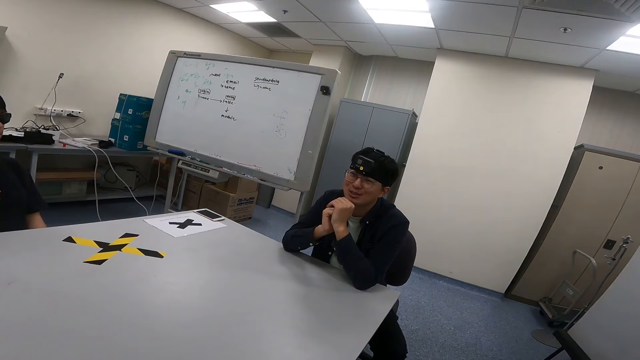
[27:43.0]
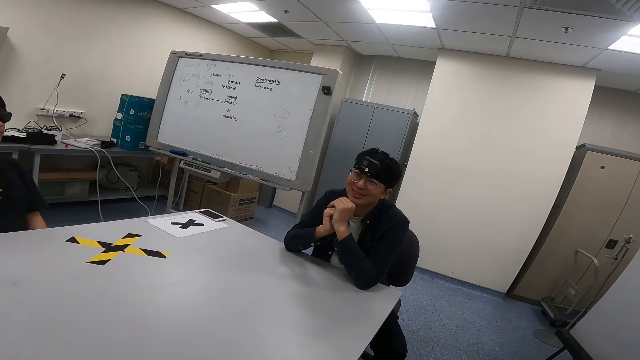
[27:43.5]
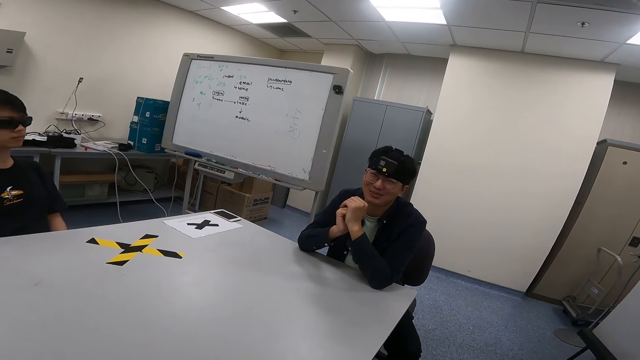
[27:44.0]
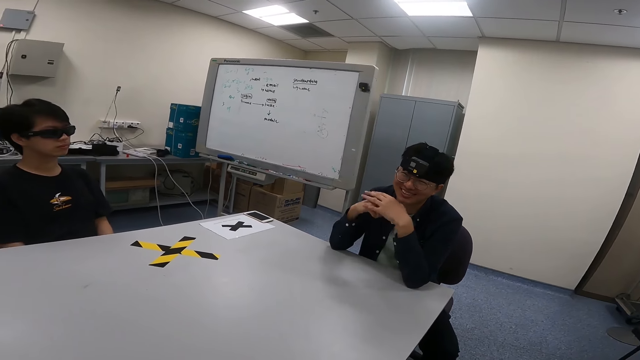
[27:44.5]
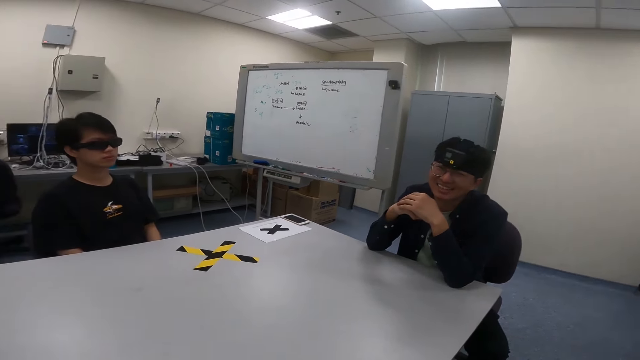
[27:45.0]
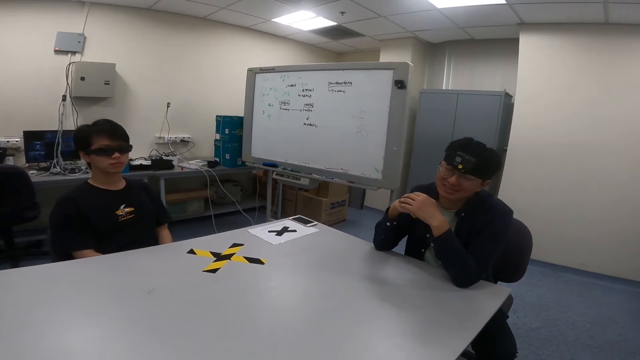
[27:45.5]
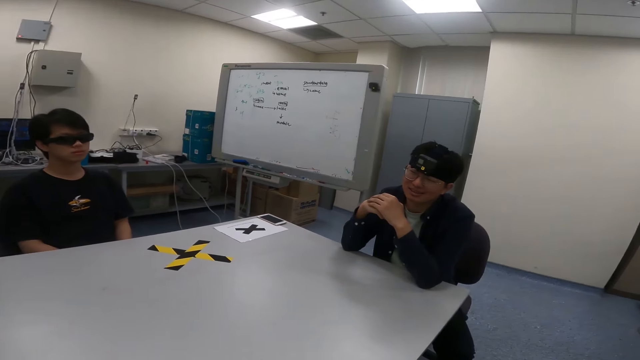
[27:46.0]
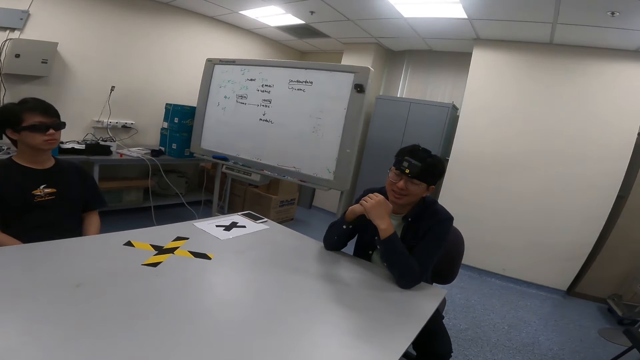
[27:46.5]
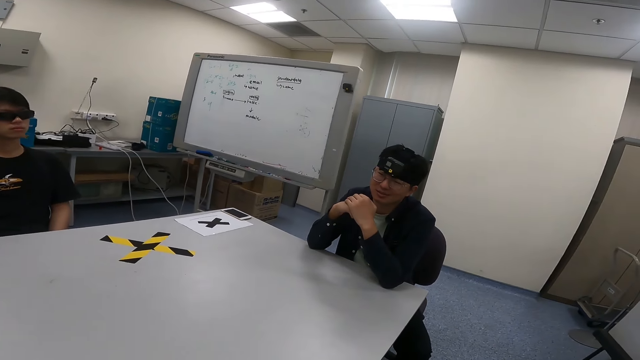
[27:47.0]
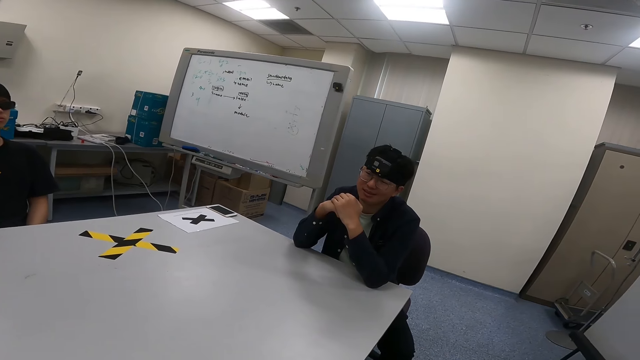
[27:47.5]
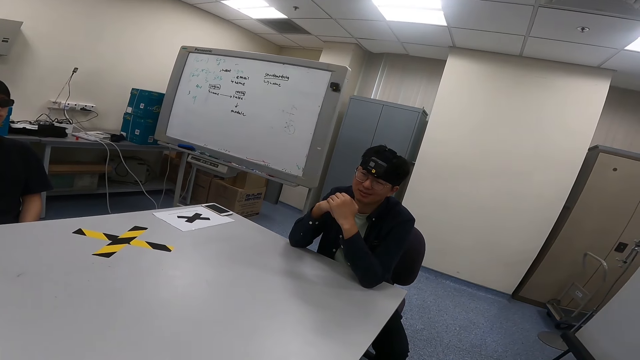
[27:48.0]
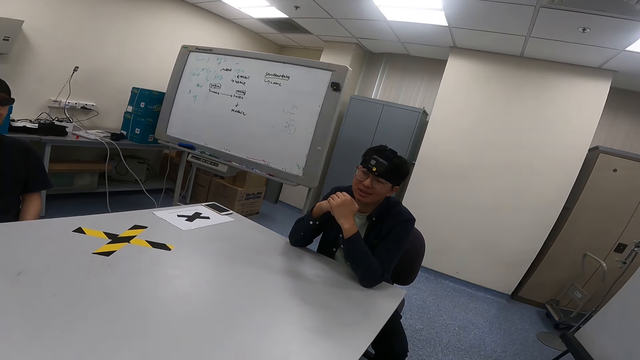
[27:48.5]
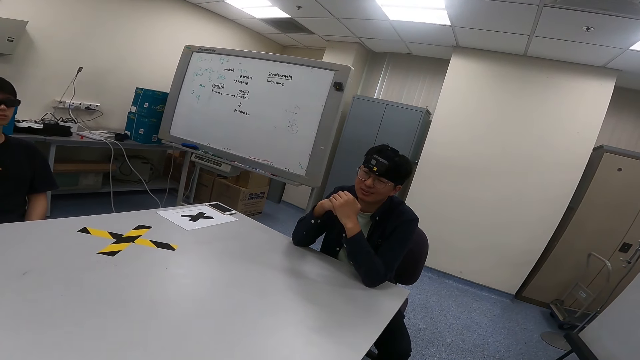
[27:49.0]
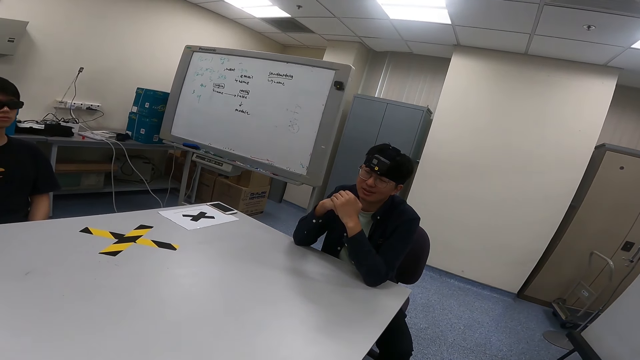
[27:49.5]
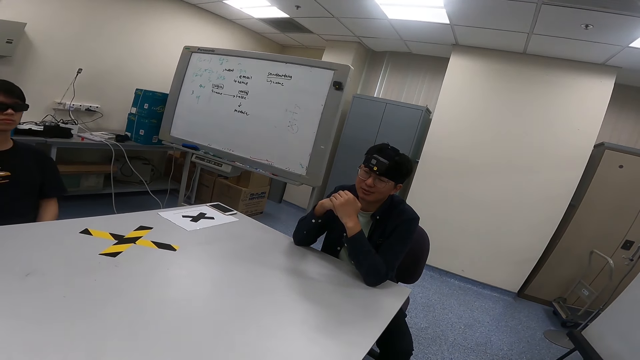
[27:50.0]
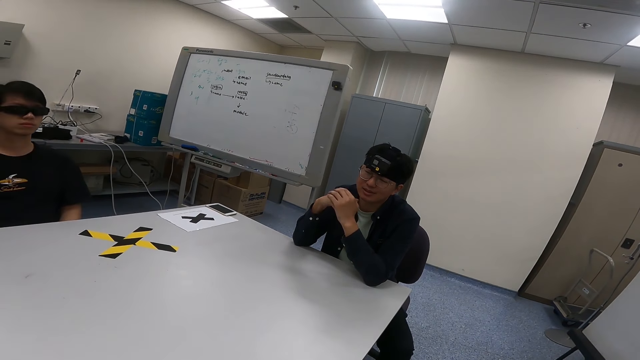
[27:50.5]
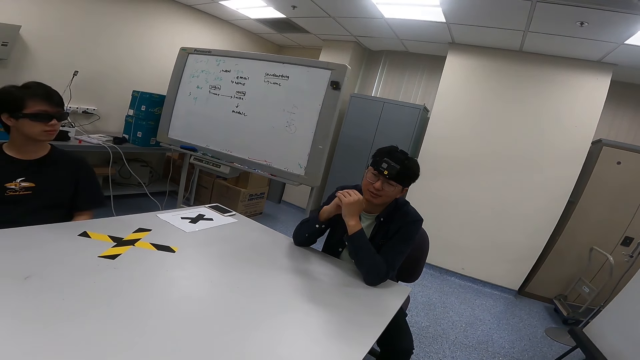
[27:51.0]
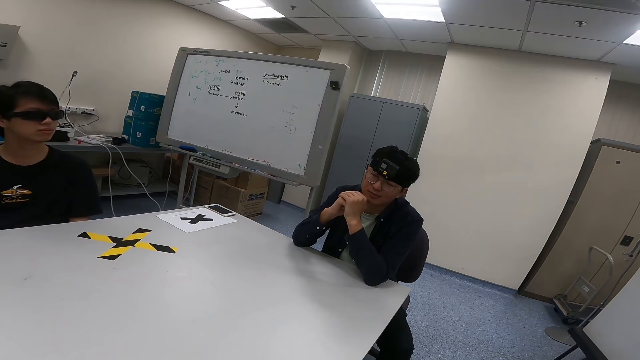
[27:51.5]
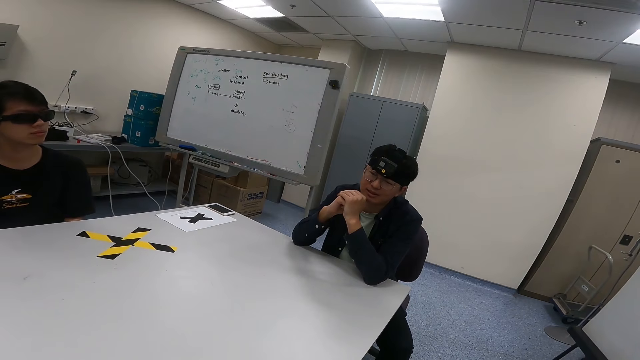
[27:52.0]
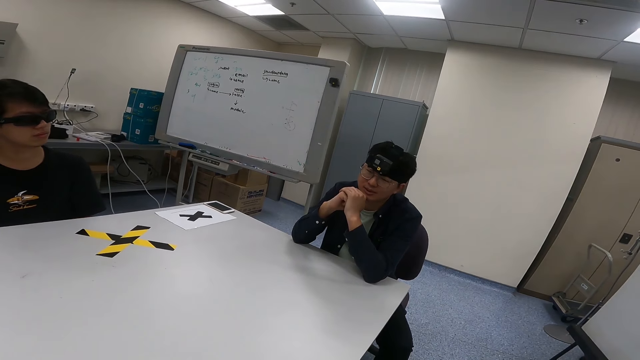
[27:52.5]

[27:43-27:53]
A man nods the head. The camera wearer turns around.

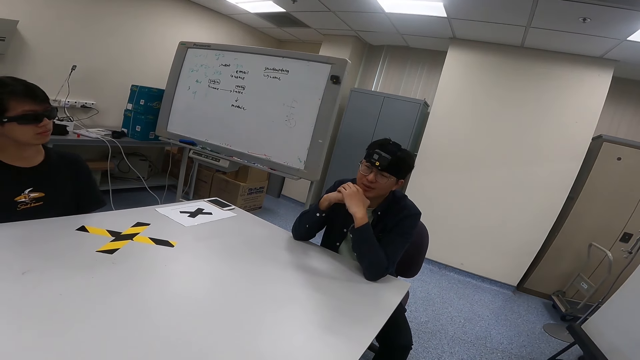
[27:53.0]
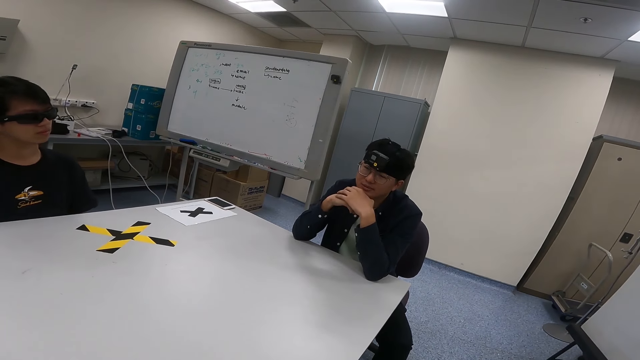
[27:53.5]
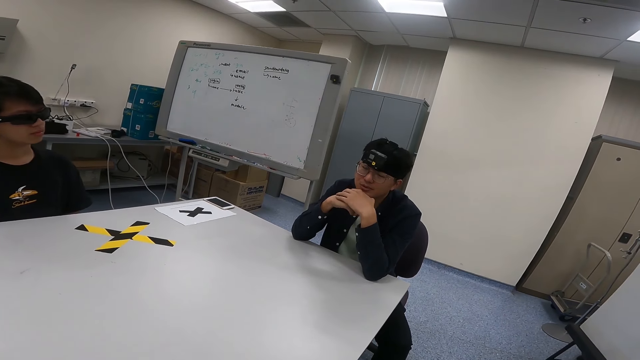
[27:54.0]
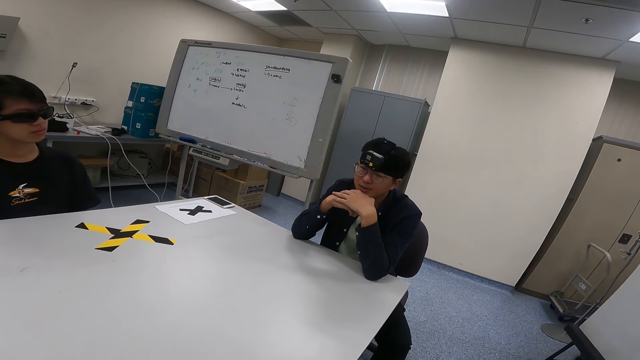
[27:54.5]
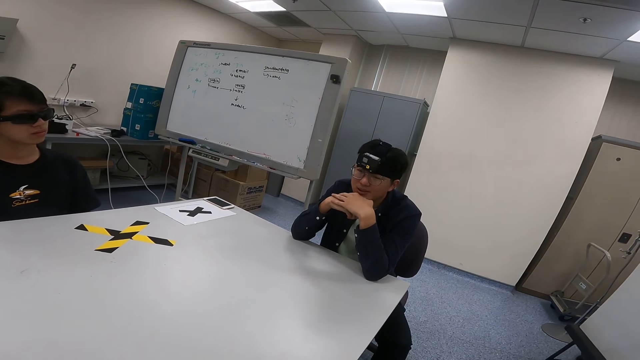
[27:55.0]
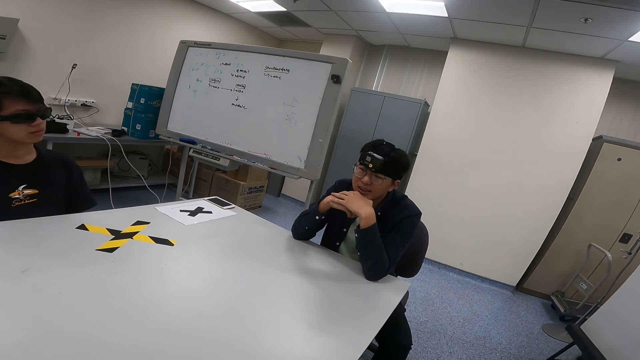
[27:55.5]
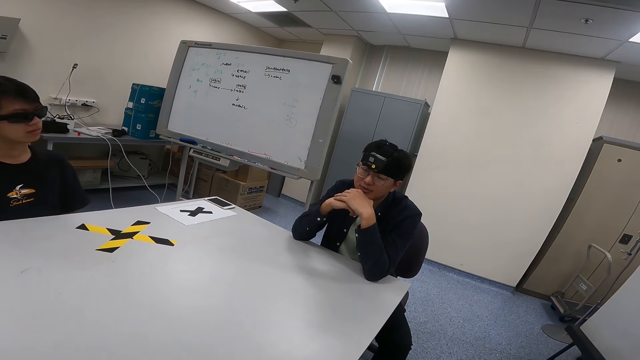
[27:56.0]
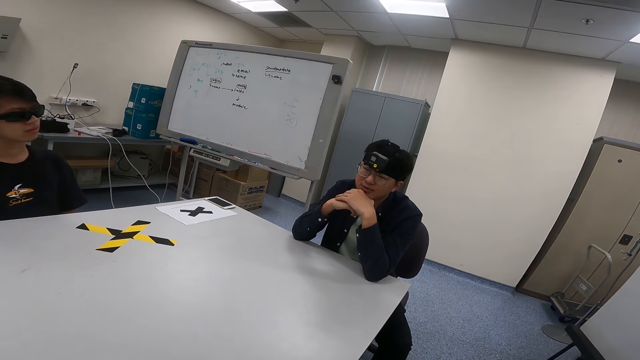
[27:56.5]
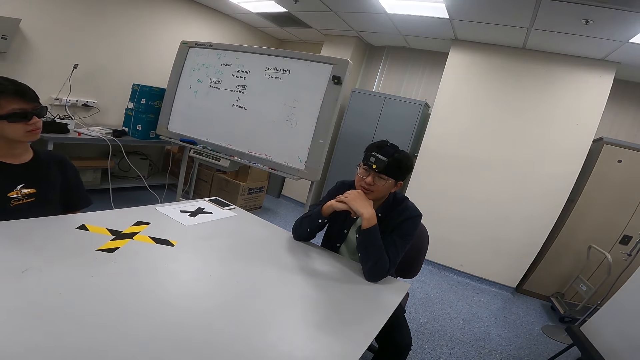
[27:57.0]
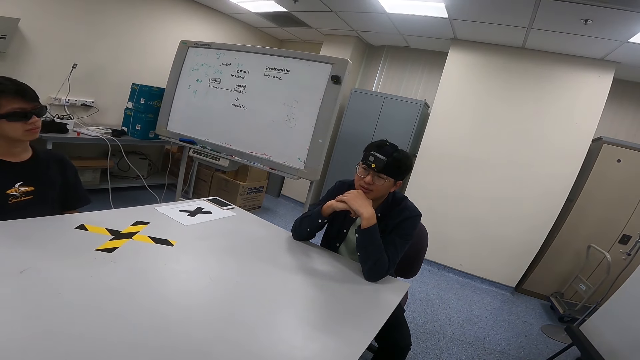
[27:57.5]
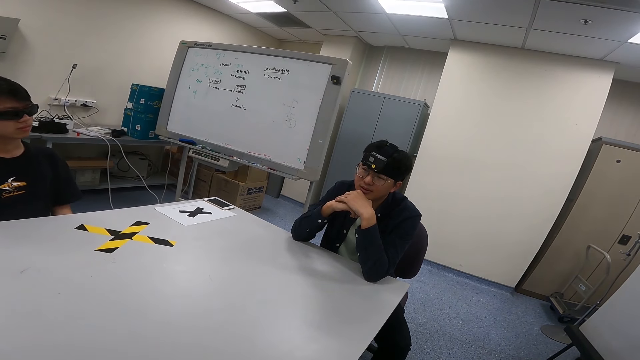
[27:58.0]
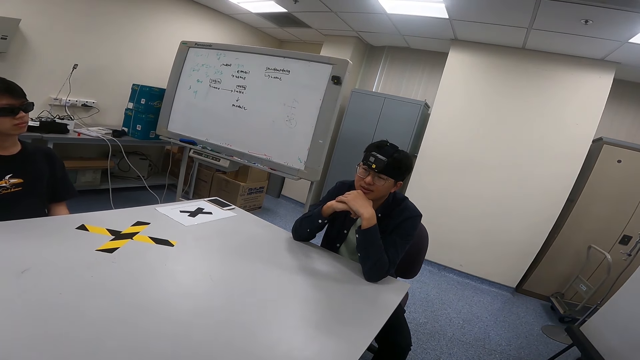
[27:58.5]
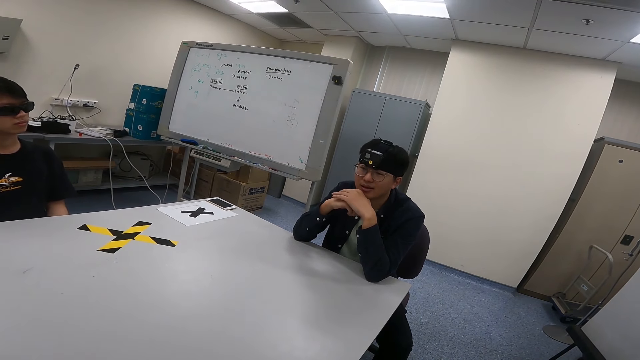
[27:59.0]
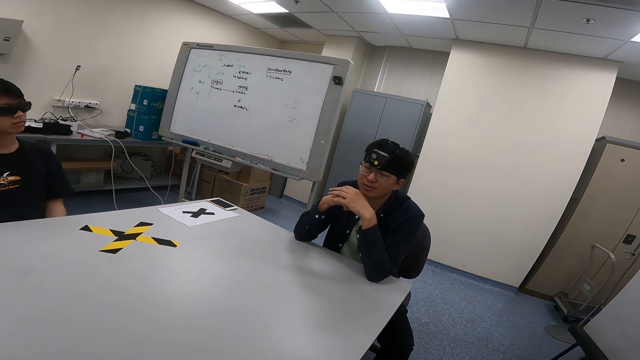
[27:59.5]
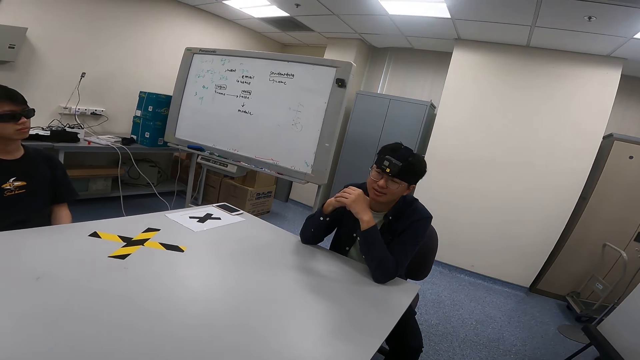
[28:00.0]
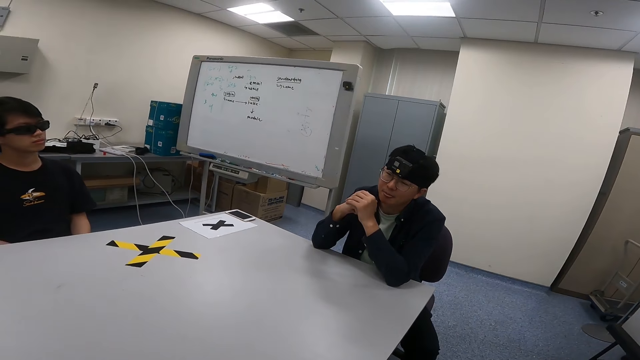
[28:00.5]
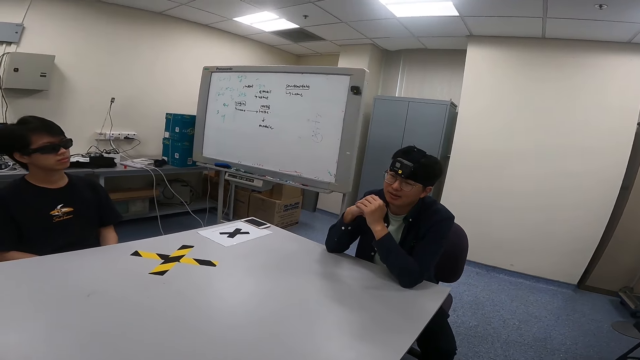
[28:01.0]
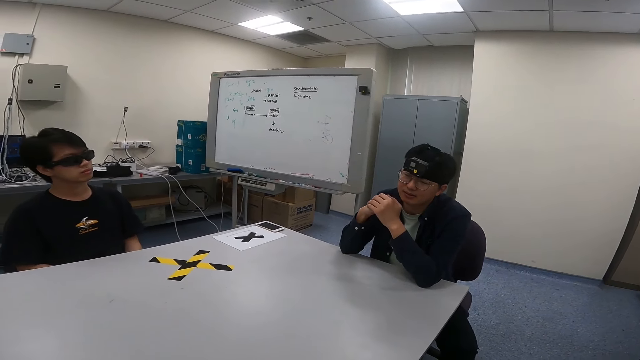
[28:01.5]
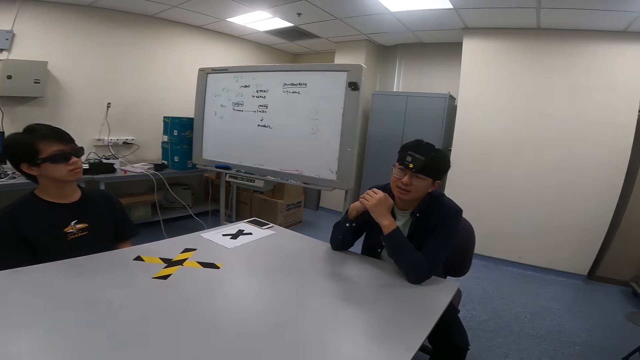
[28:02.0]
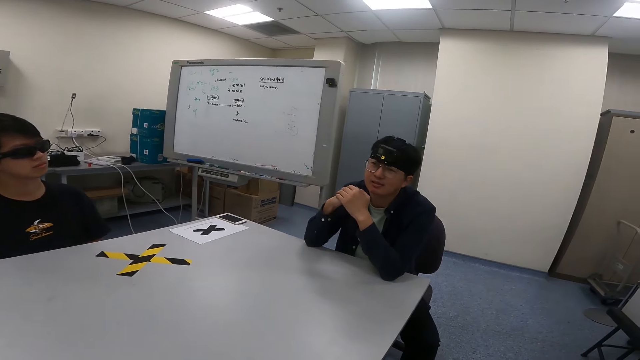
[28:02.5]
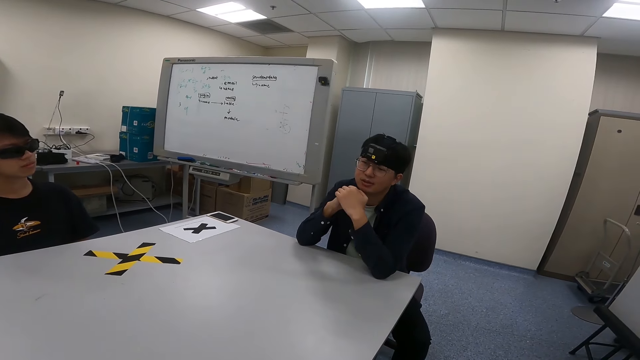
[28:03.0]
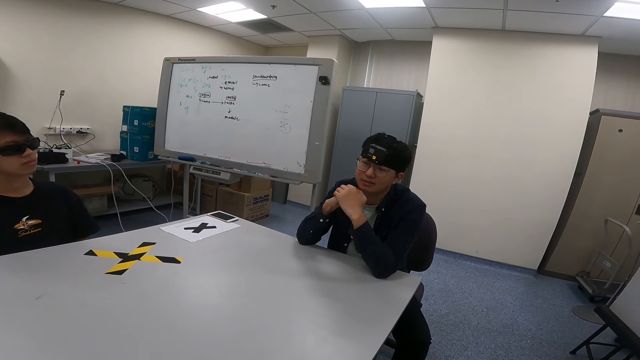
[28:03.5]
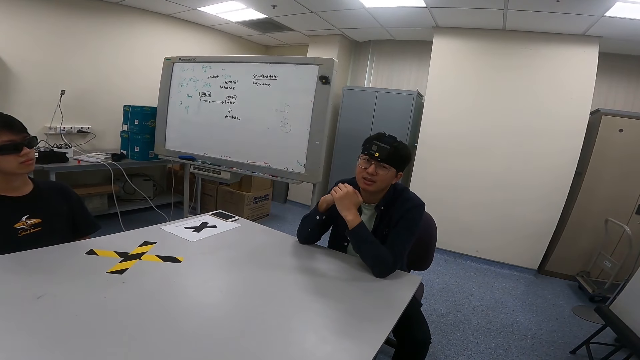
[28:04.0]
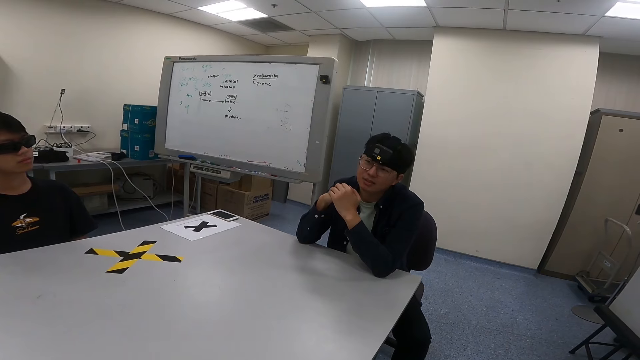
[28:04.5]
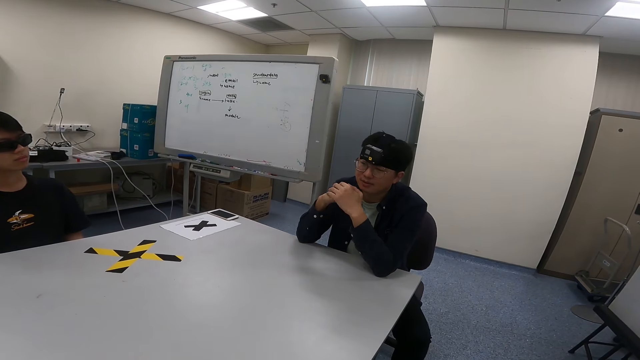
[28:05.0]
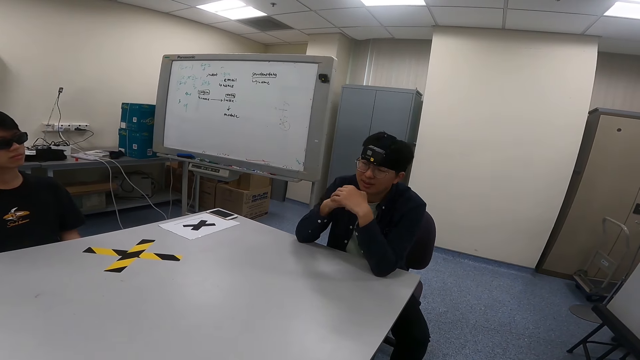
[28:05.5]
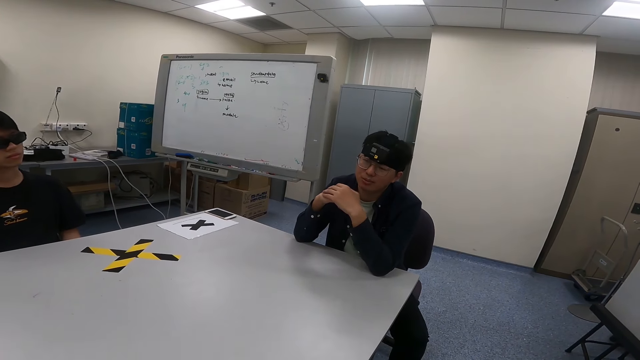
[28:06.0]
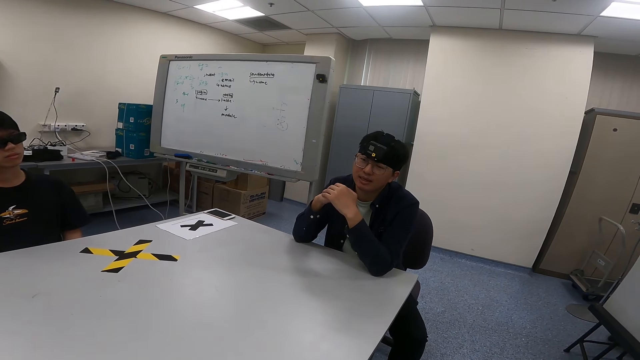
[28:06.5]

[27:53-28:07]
A man leans on the table. The camera wearer turns around. The man nods the head.
